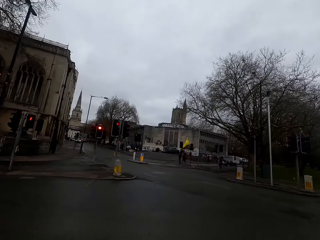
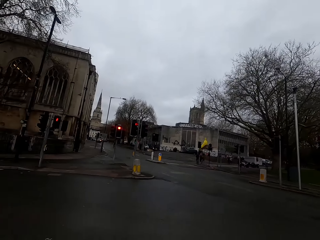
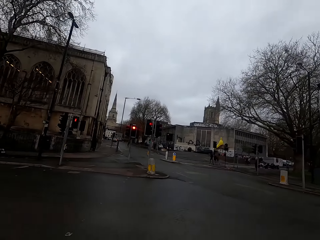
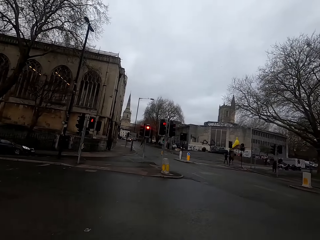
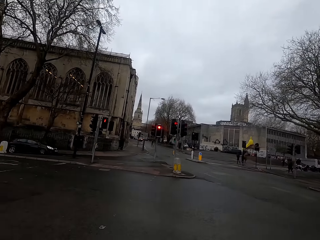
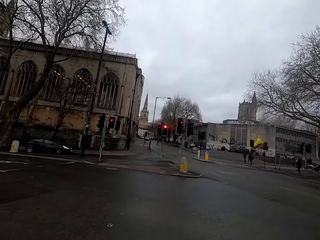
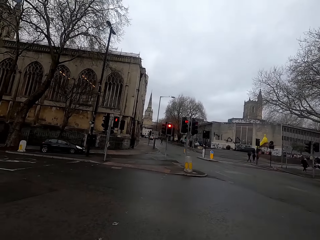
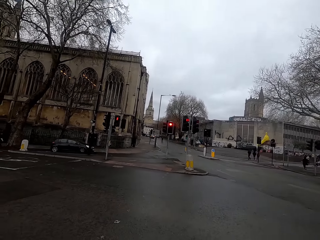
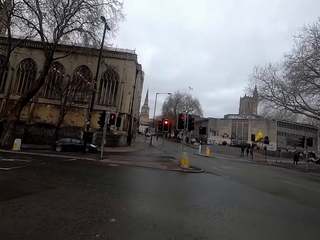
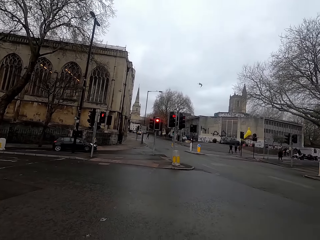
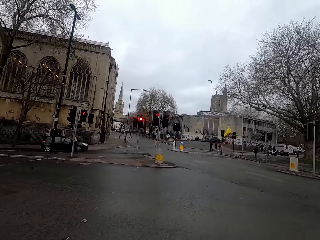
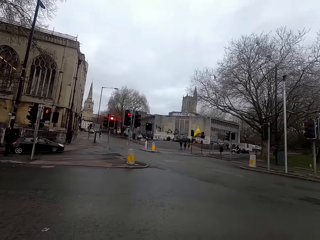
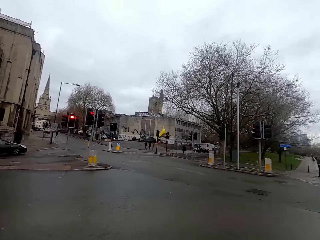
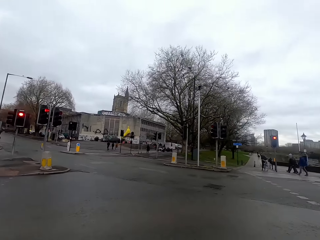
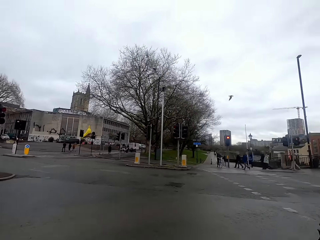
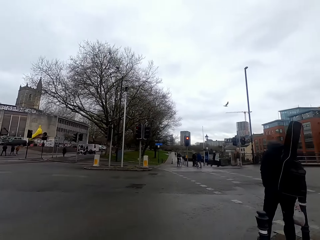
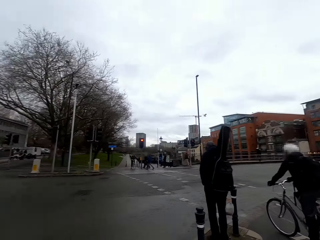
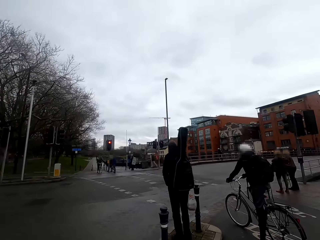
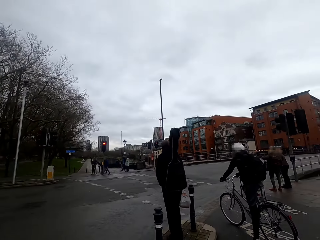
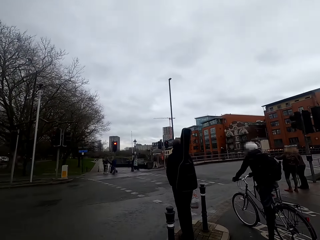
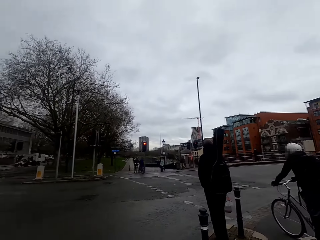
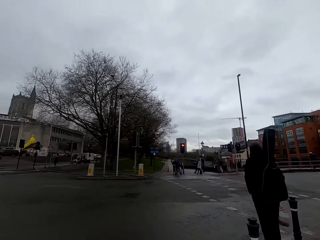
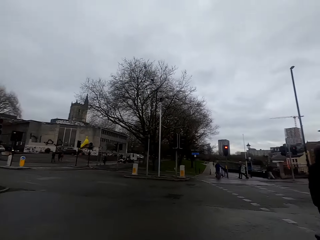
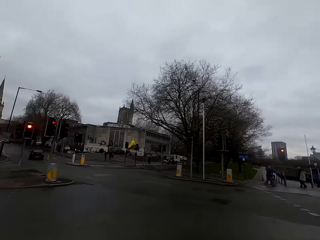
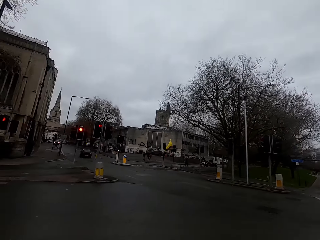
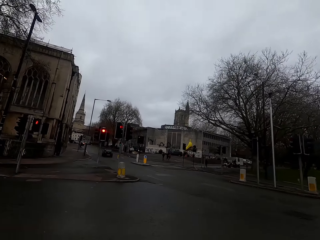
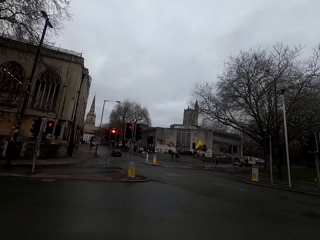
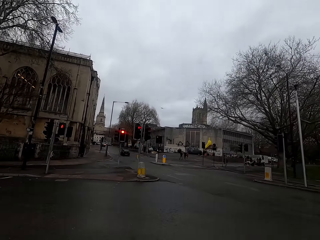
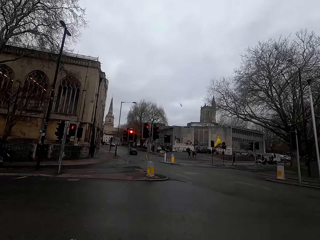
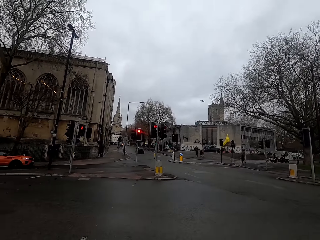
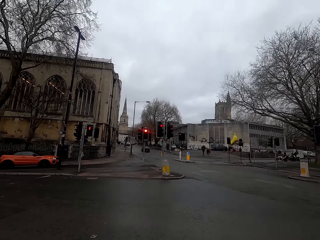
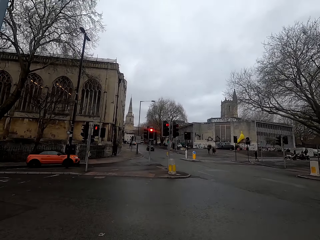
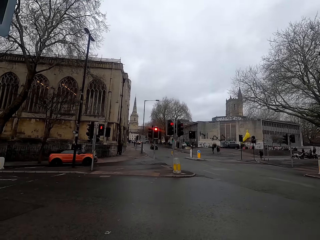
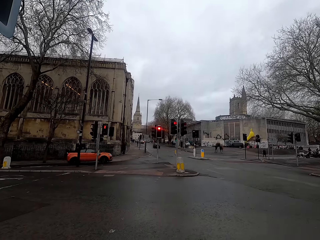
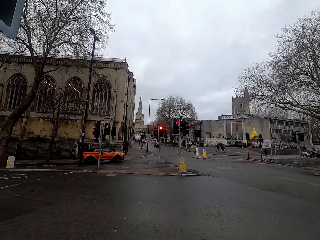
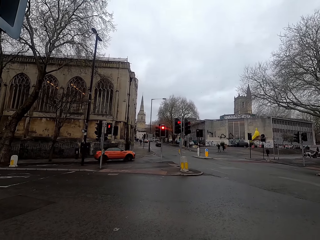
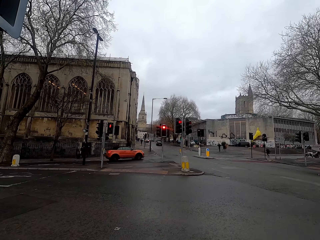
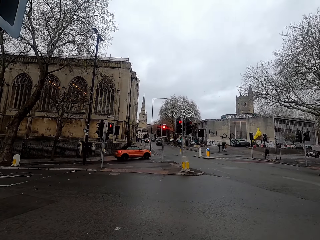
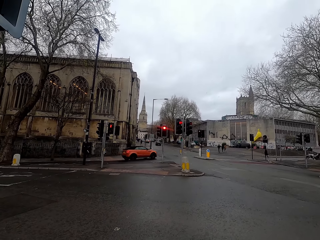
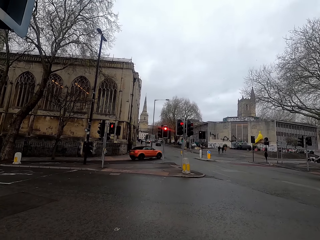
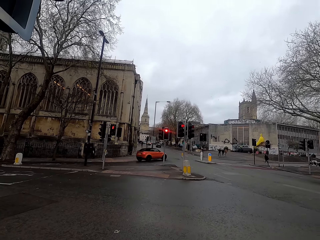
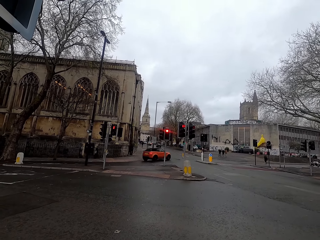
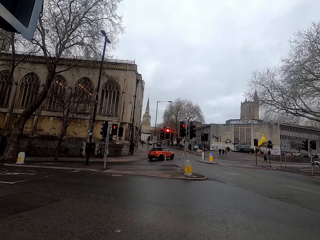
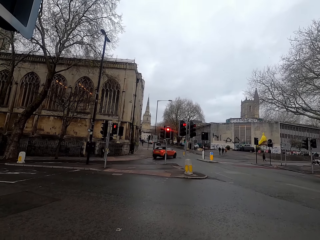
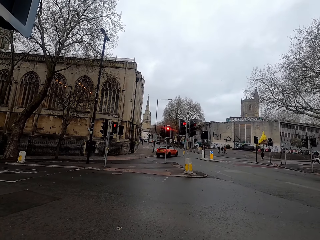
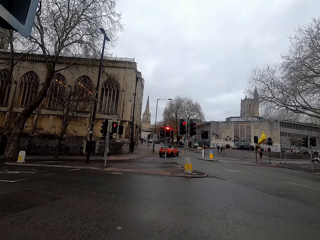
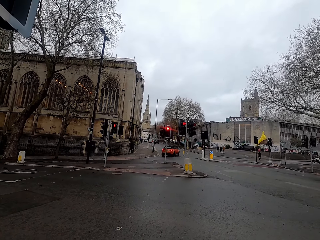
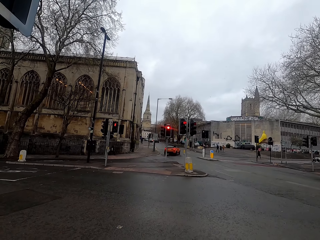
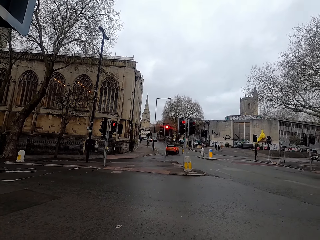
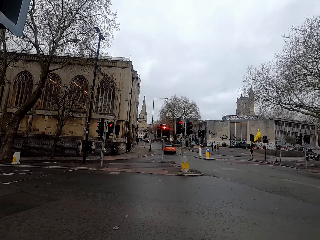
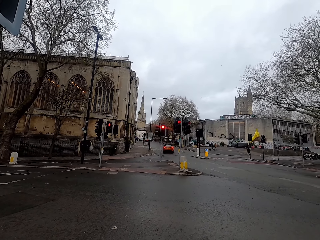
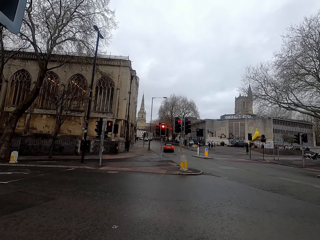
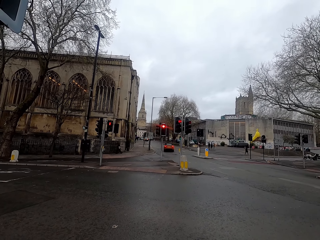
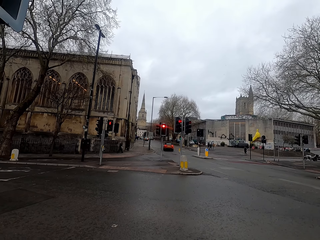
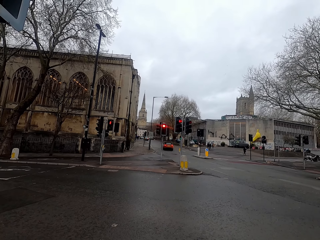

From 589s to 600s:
A car rides past the camera wearer. A car rides past them again.

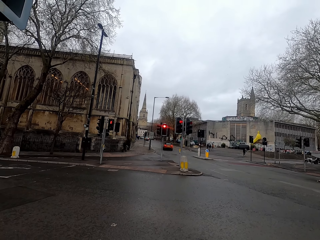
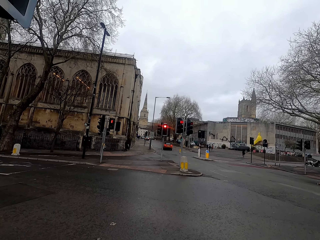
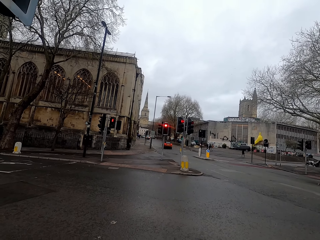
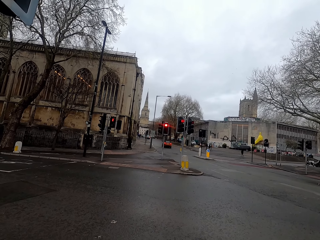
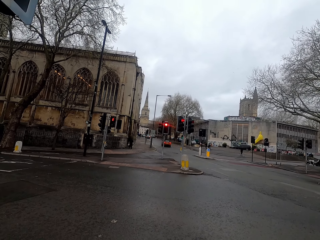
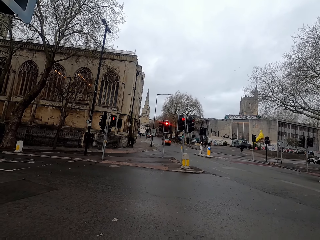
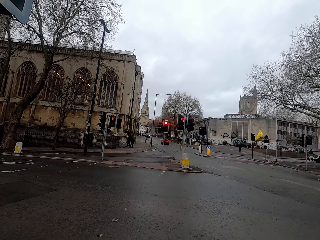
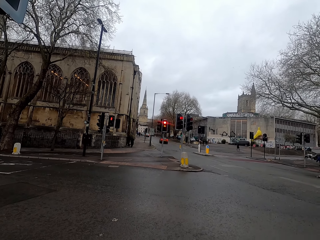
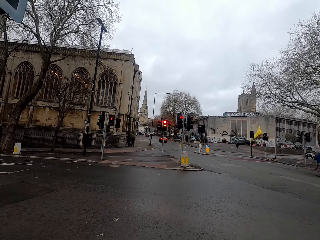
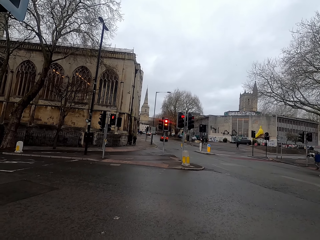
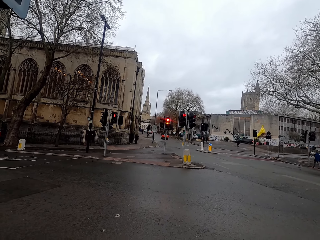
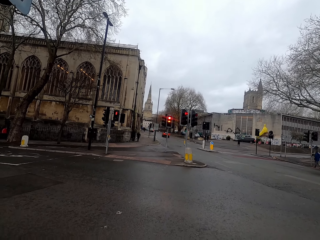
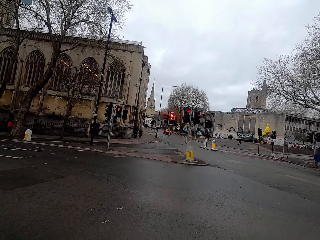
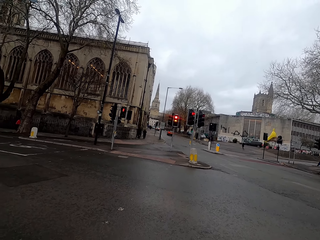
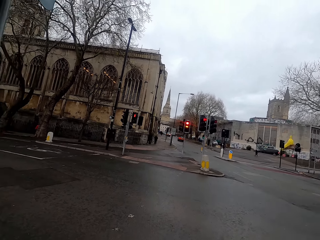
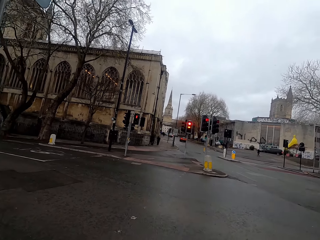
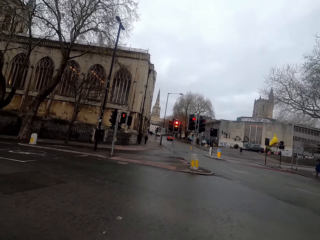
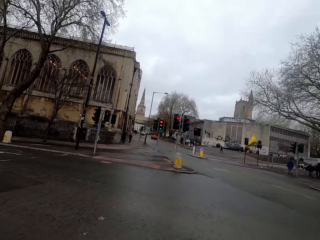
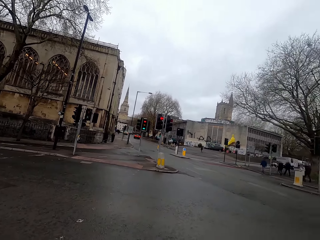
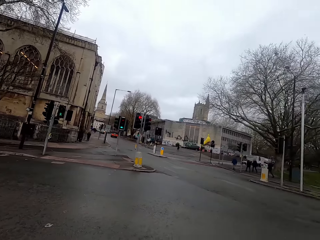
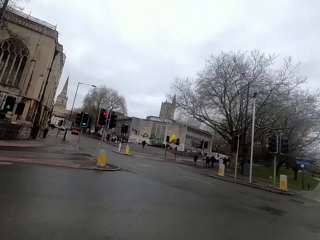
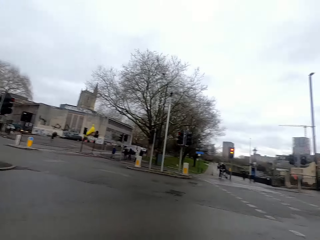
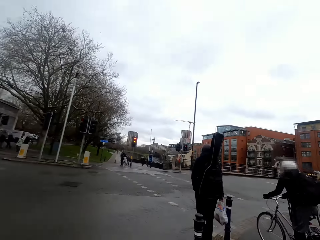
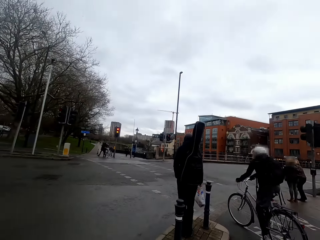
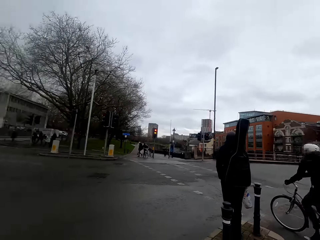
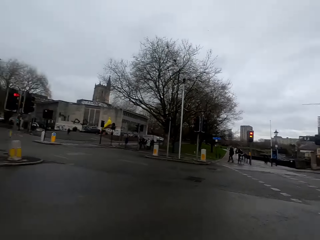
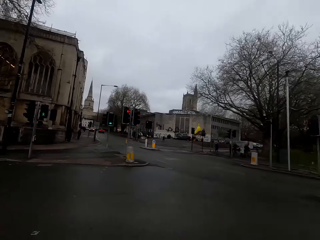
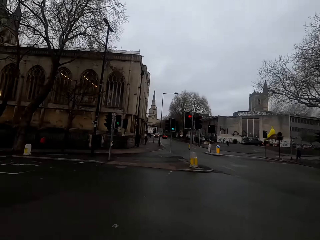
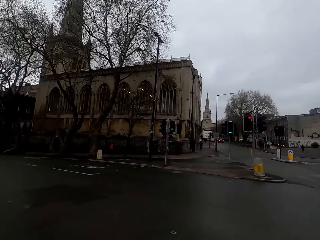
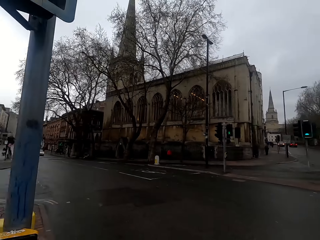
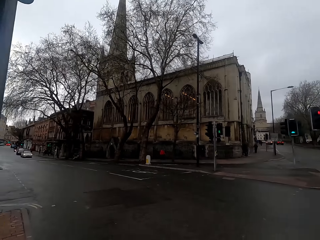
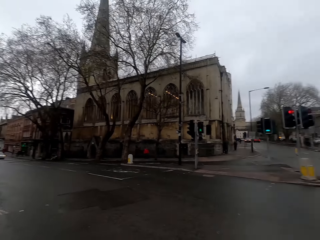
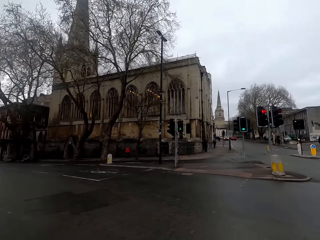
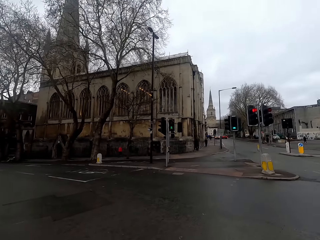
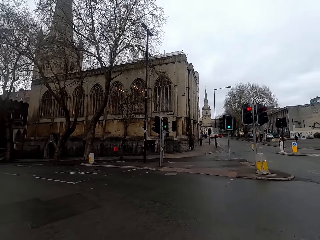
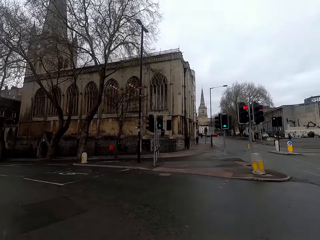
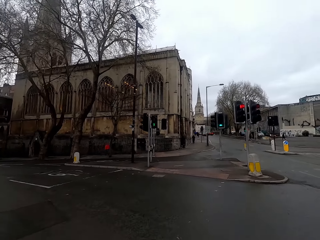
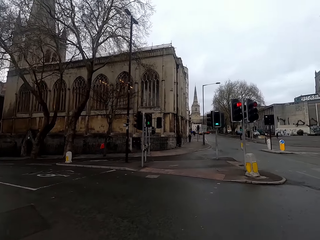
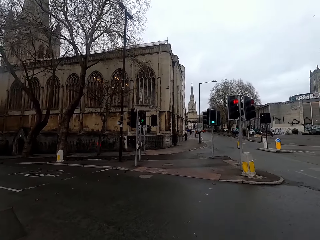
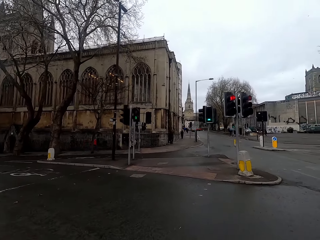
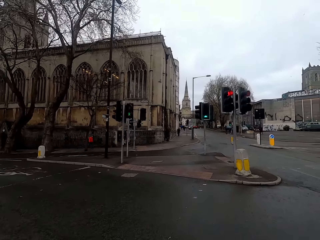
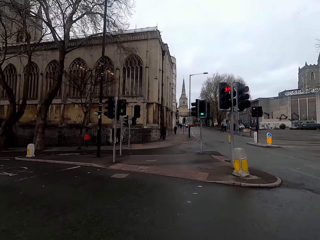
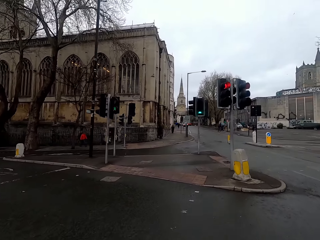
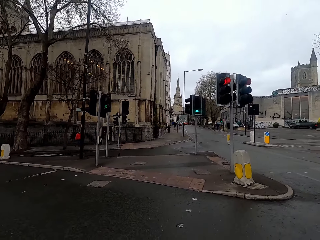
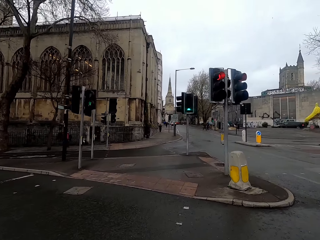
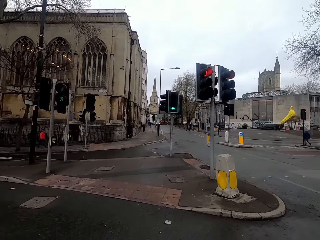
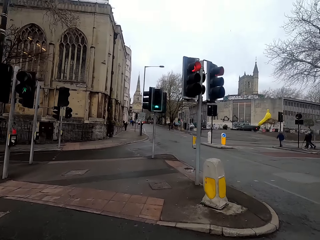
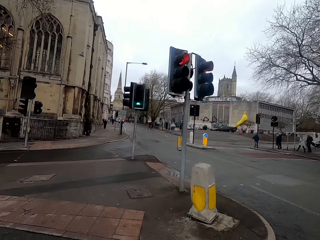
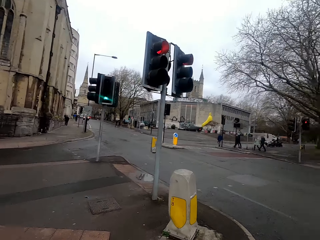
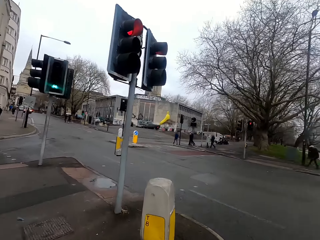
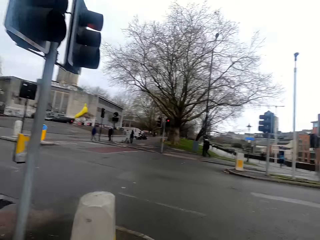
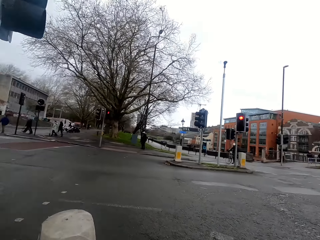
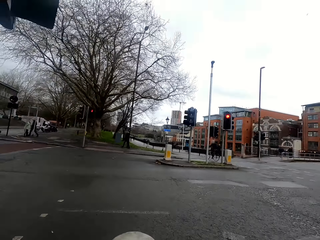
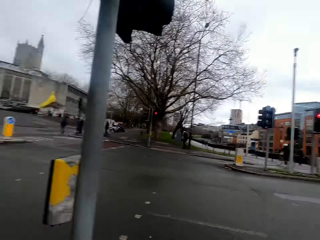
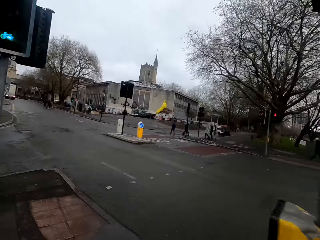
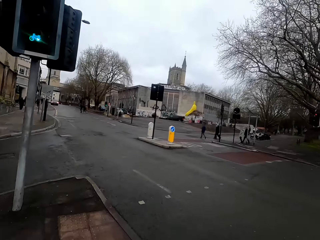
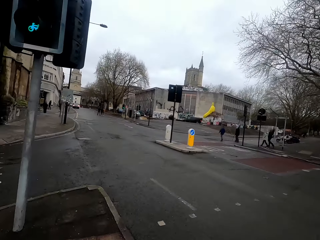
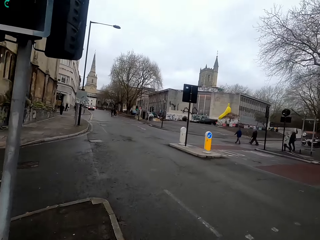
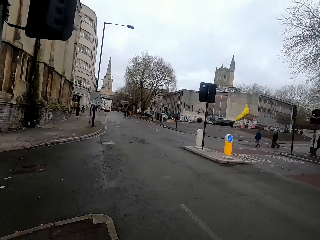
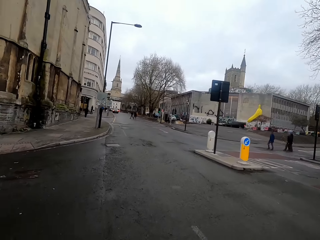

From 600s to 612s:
The camera wearer rides a bicycle.
